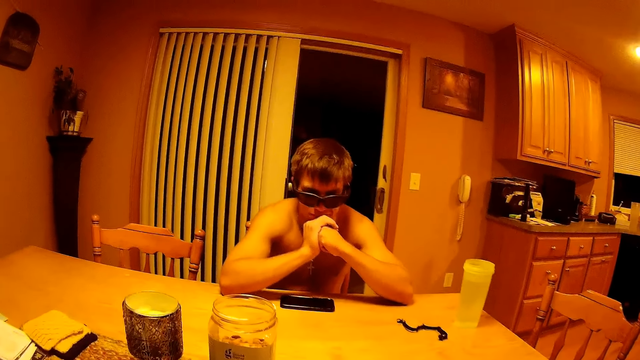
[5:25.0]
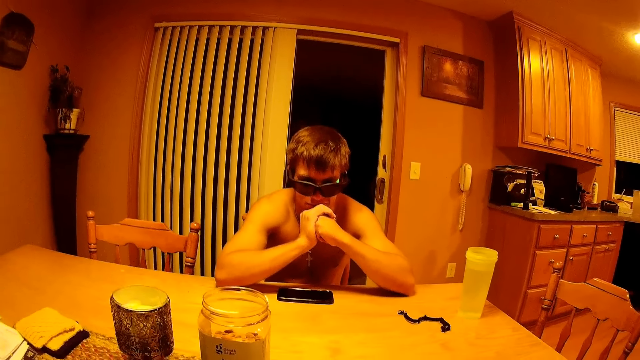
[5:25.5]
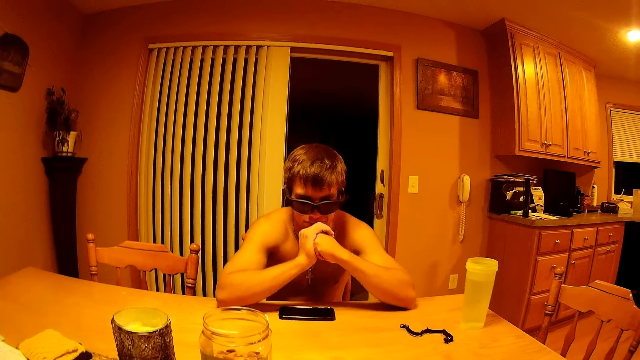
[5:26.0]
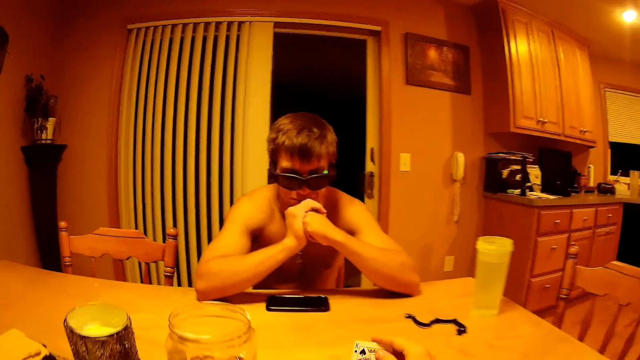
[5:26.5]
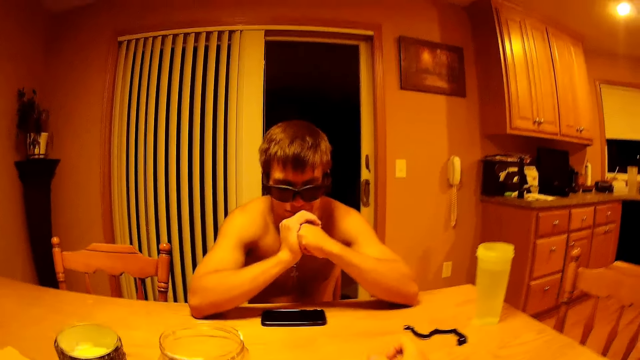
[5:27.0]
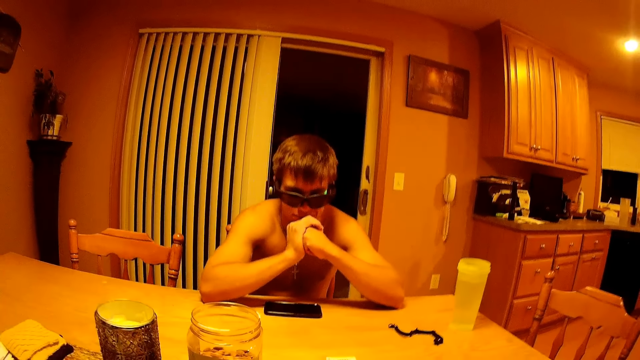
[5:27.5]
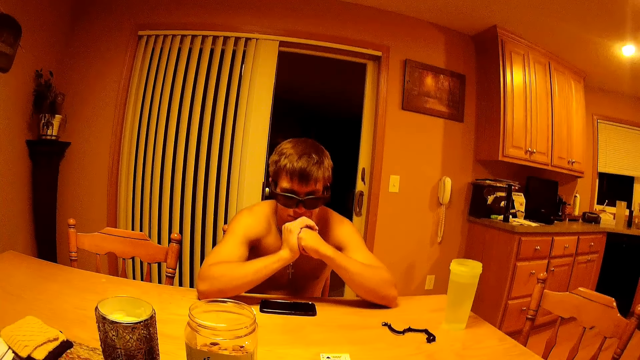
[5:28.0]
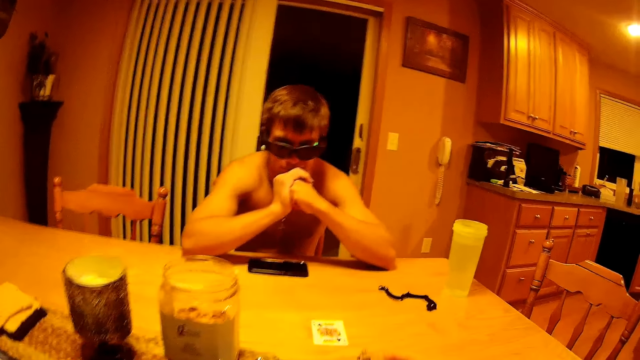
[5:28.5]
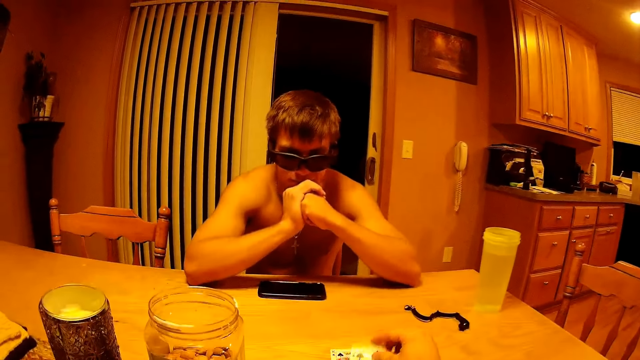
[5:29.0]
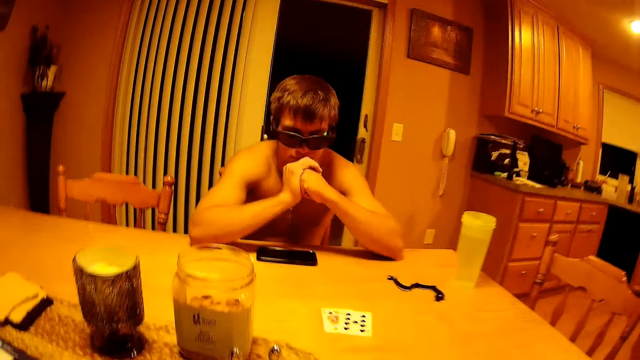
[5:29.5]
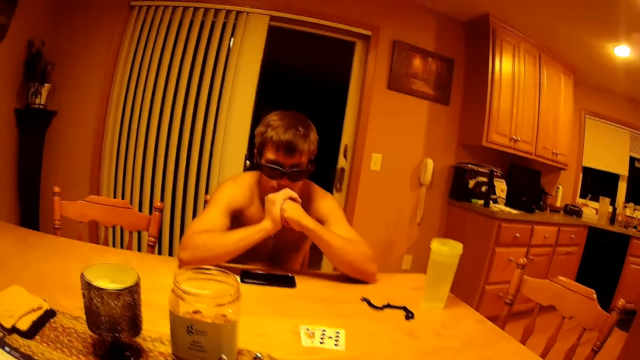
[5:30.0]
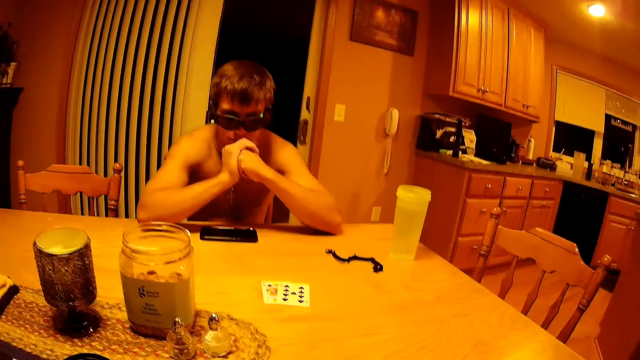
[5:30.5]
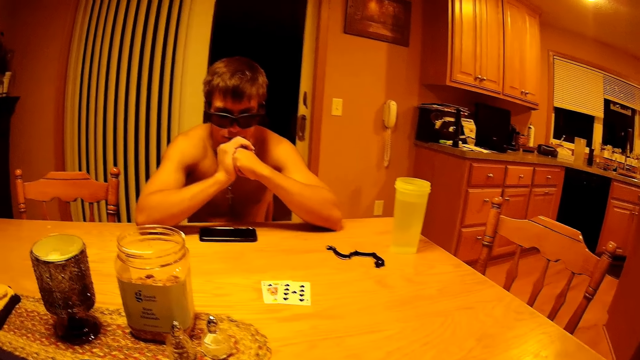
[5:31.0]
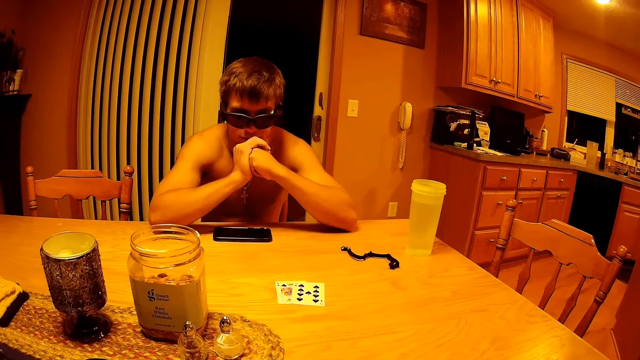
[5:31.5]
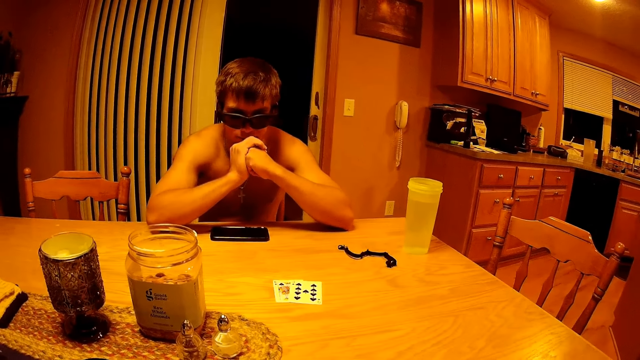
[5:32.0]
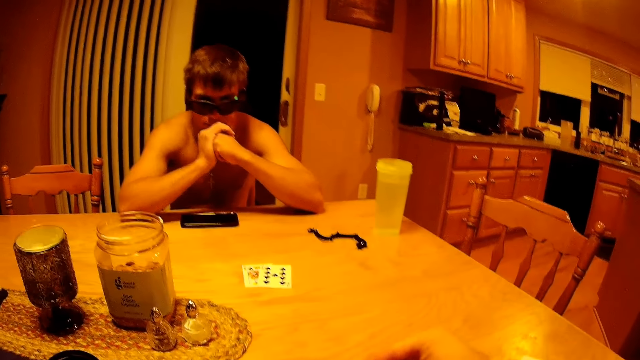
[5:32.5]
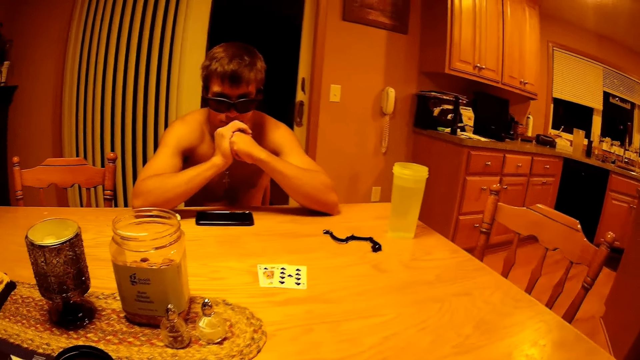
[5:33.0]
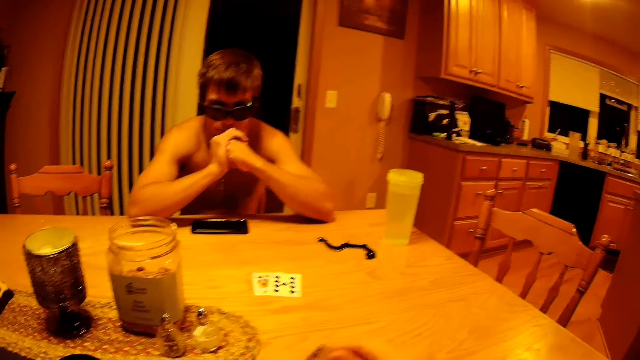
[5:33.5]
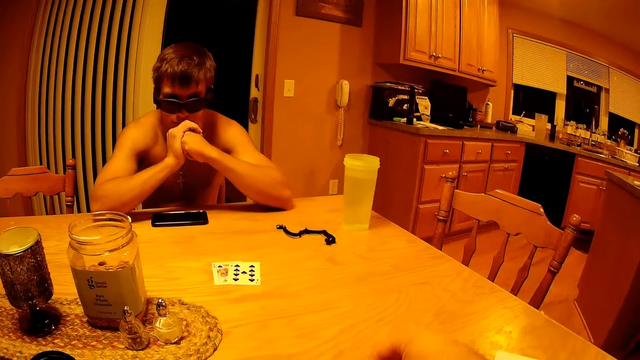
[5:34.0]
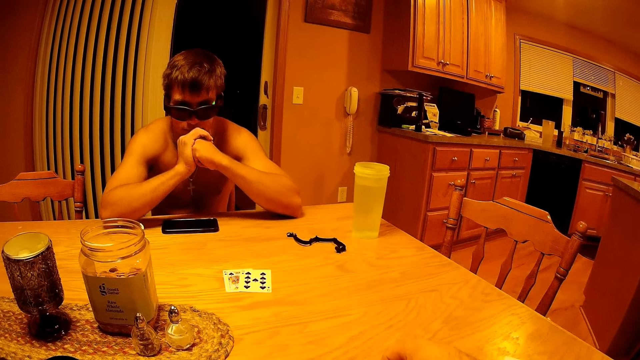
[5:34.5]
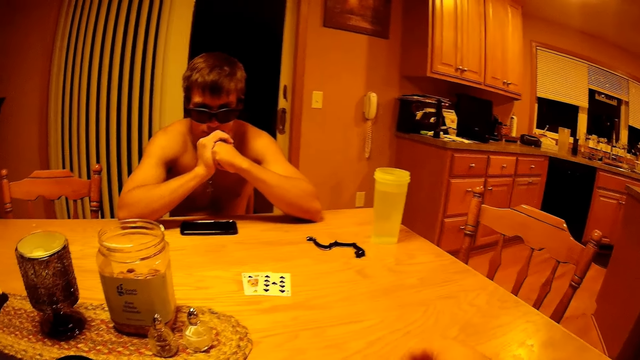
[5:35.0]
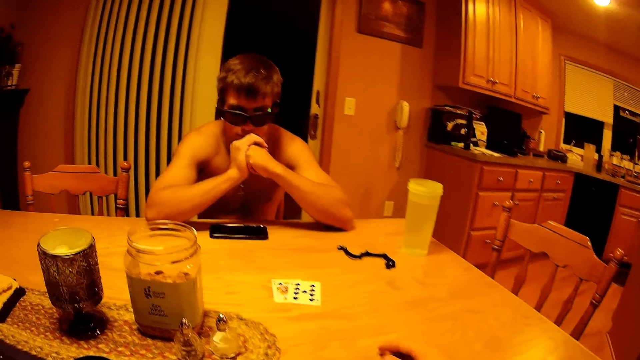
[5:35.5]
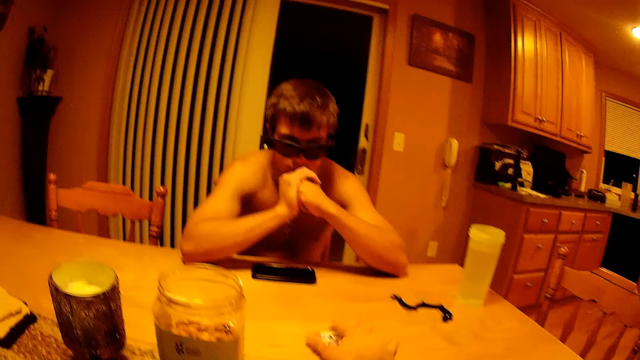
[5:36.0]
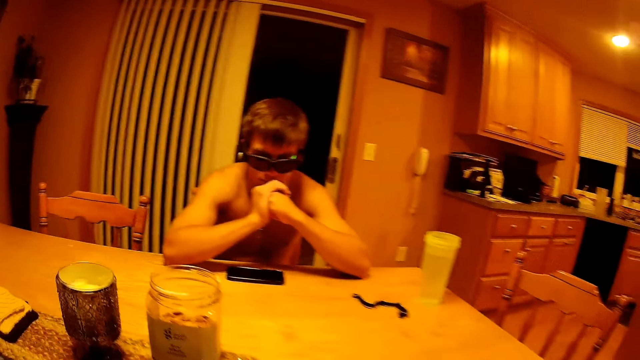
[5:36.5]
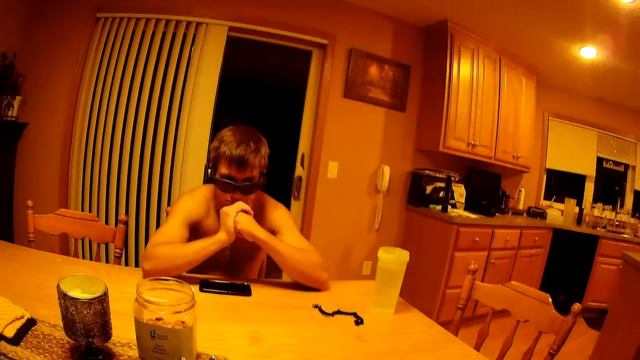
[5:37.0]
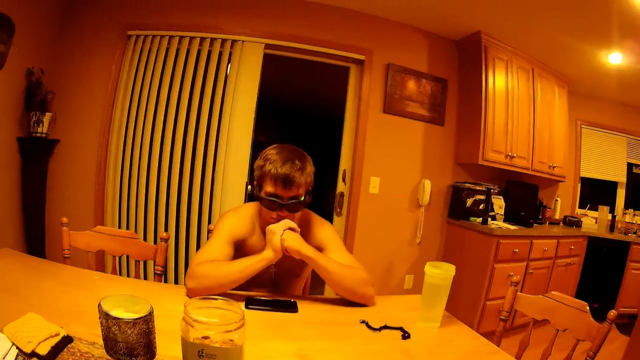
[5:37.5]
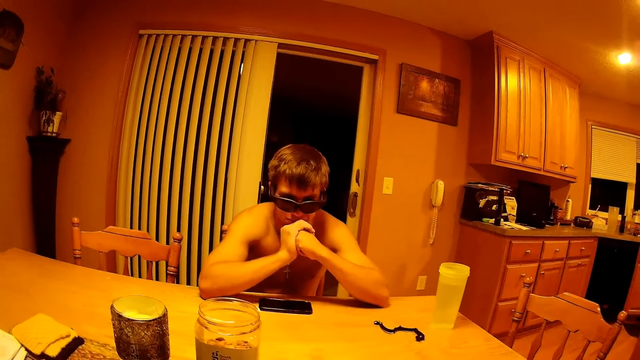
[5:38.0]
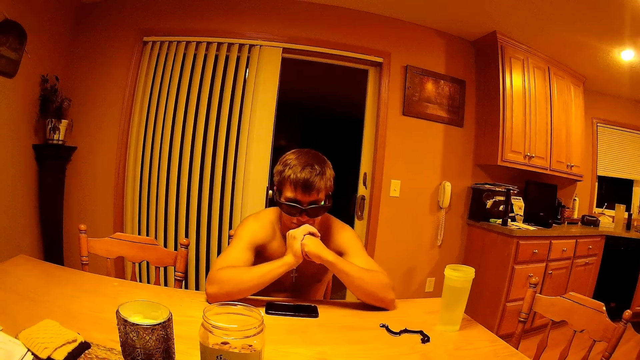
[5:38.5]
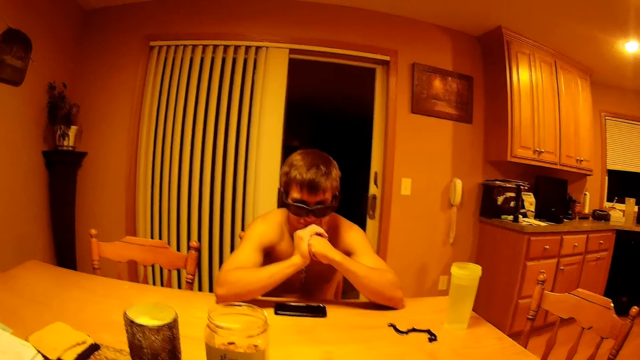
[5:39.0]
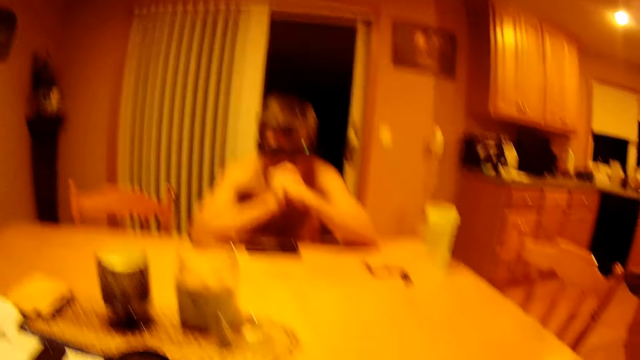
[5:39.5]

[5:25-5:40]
The camera wearer places a card on the table. They place a card on the table again. They take the cards.

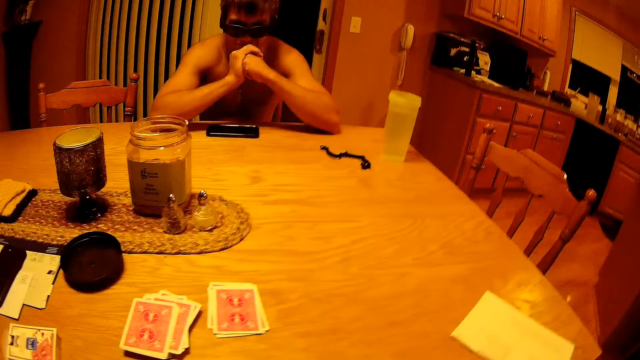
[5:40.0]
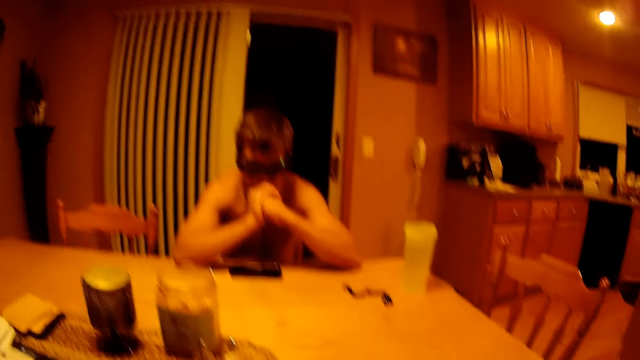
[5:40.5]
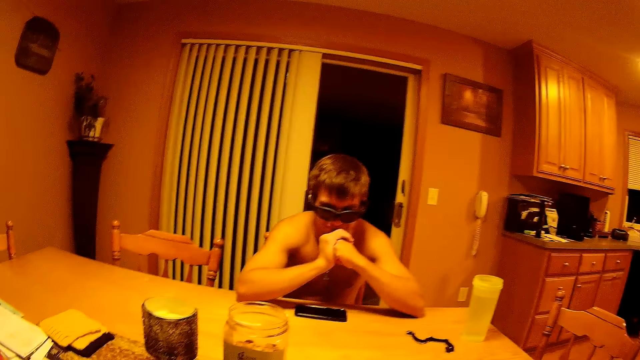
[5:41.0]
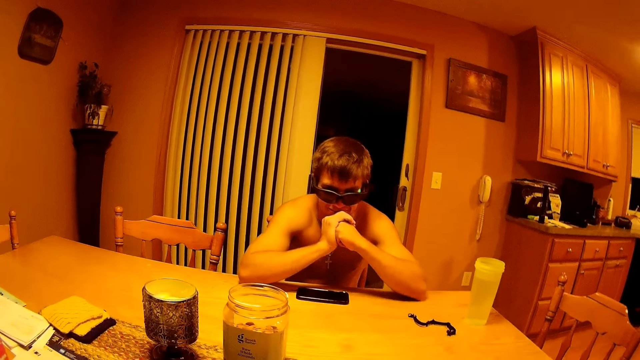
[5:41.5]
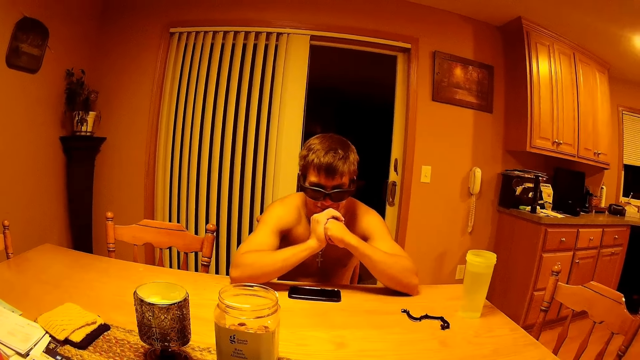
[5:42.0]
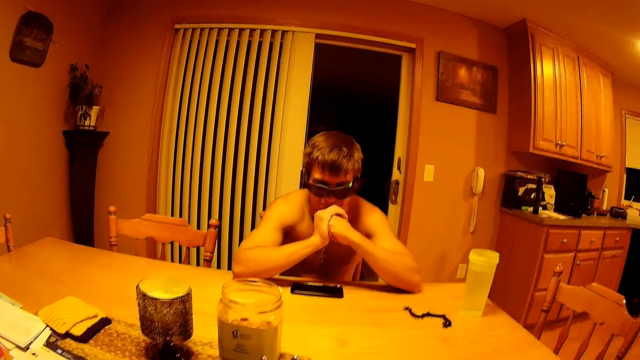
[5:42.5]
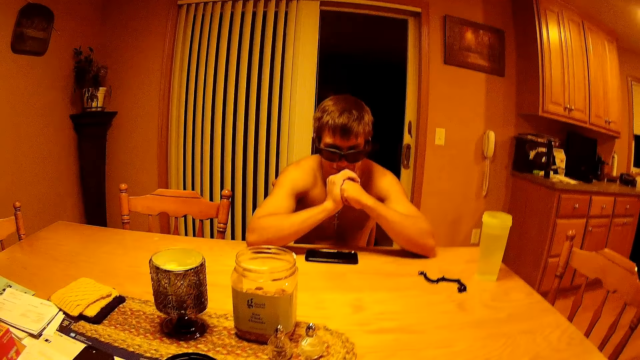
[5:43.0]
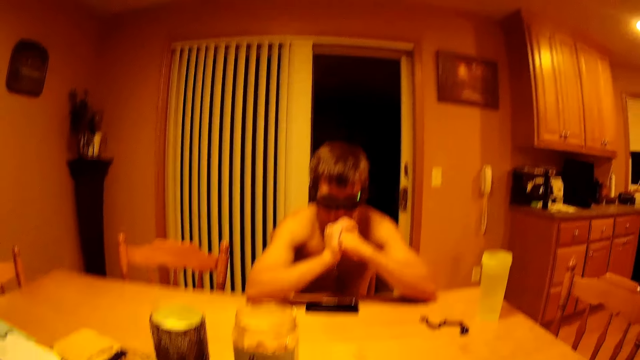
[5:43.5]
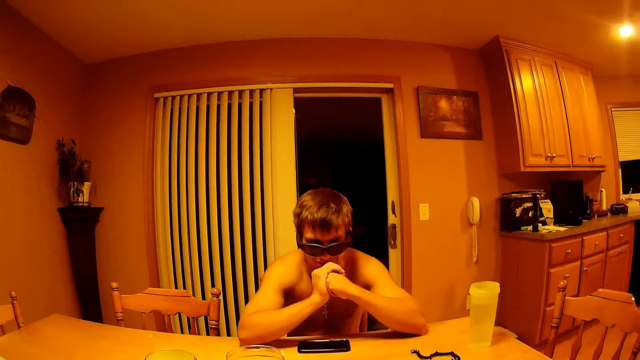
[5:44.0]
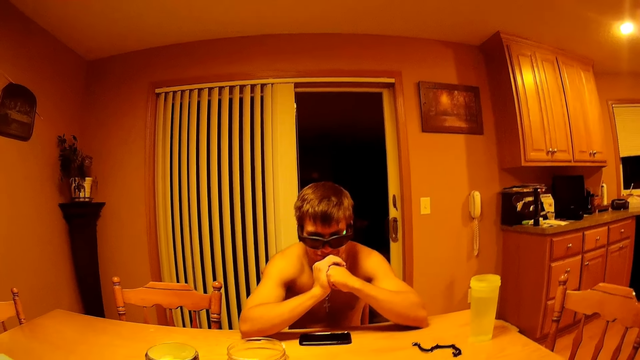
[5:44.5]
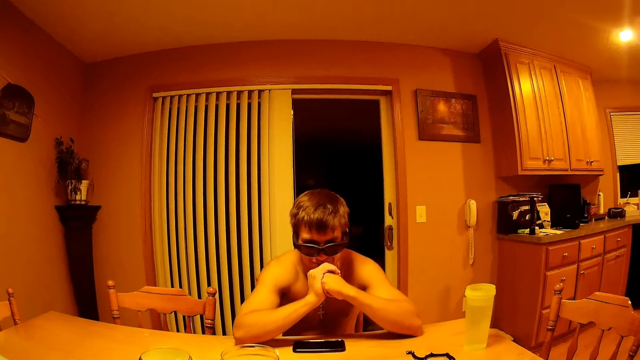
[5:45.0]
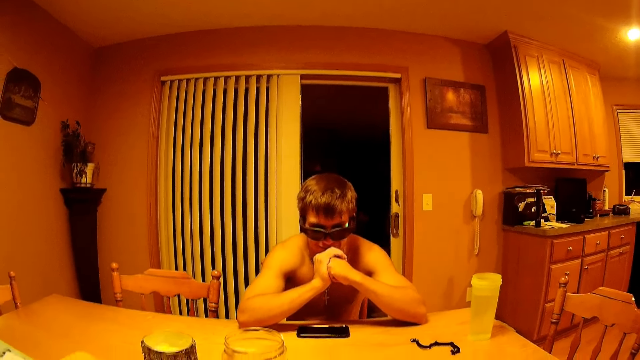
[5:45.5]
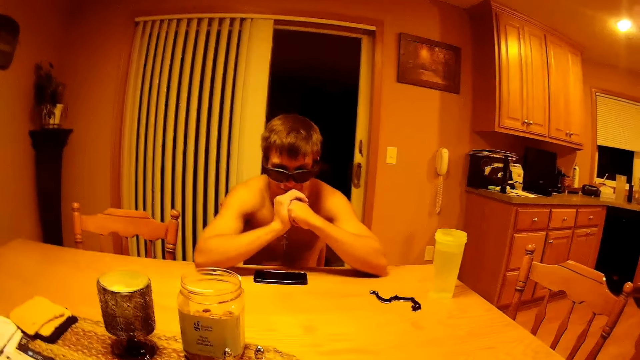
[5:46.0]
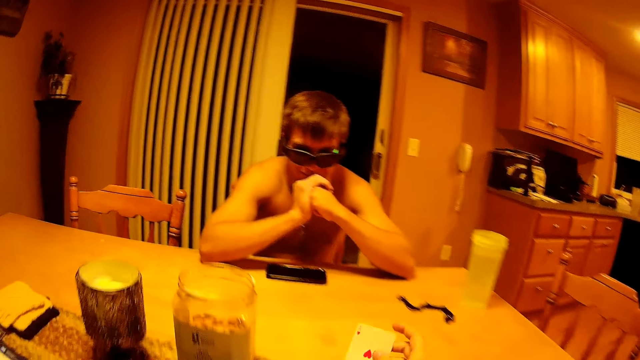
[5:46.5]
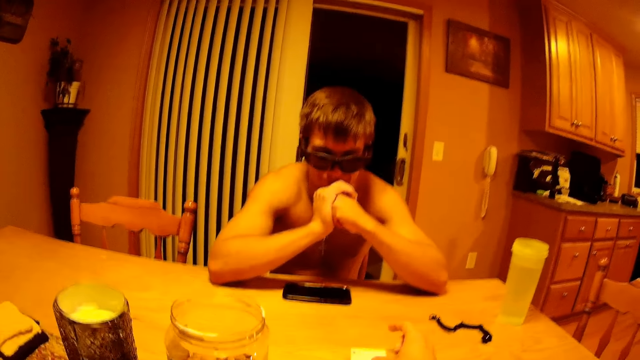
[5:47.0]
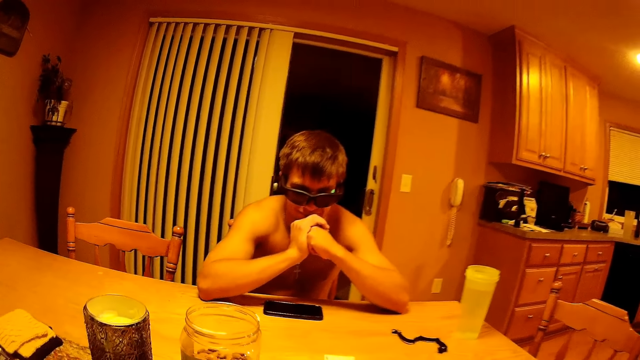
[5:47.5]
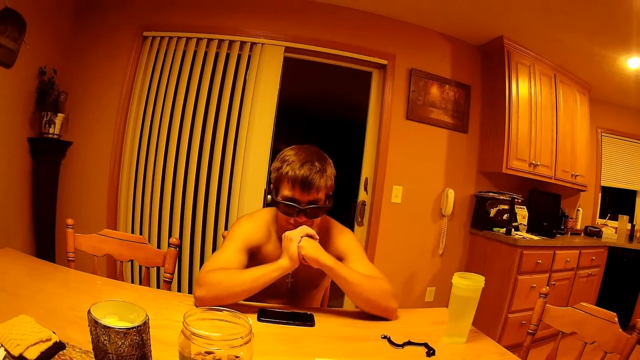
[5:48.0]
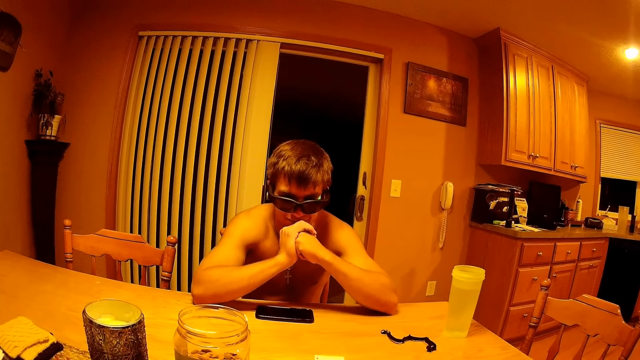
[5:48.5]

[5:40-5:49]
The camera wearer places a card on the table.
